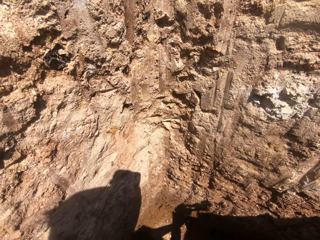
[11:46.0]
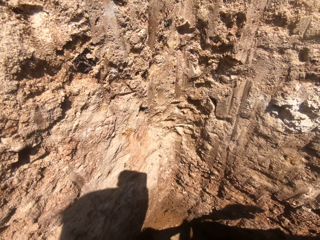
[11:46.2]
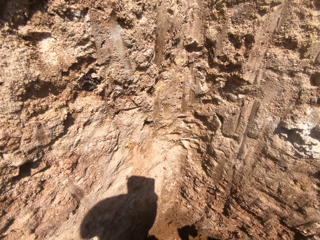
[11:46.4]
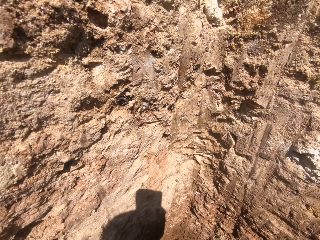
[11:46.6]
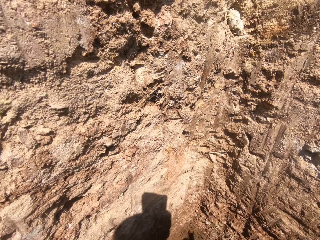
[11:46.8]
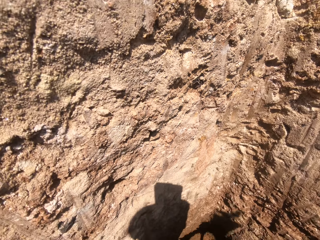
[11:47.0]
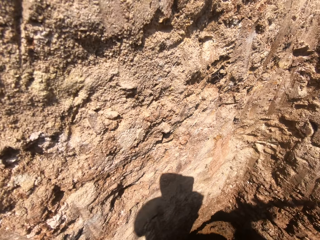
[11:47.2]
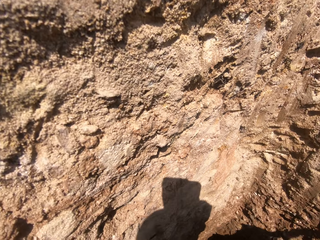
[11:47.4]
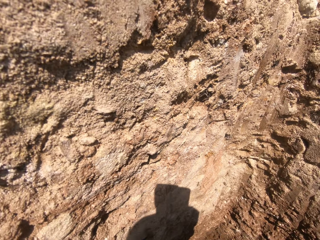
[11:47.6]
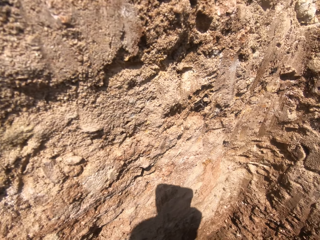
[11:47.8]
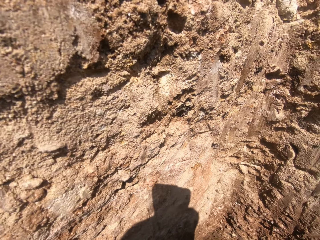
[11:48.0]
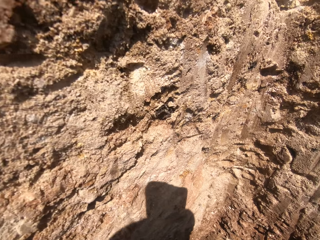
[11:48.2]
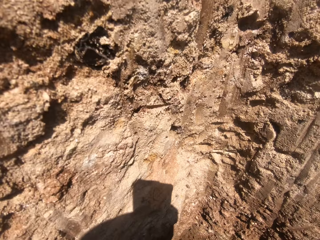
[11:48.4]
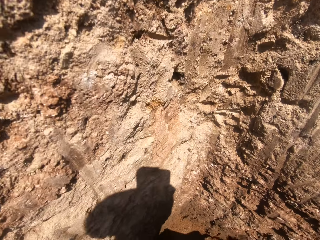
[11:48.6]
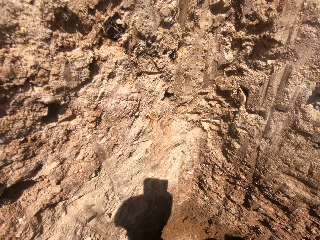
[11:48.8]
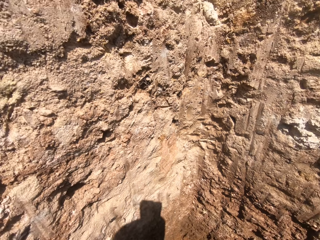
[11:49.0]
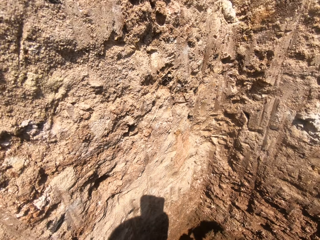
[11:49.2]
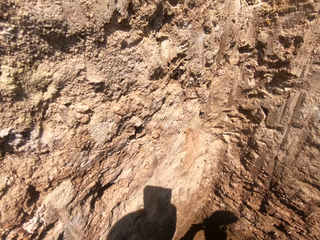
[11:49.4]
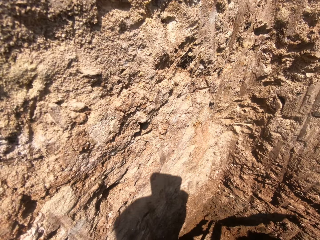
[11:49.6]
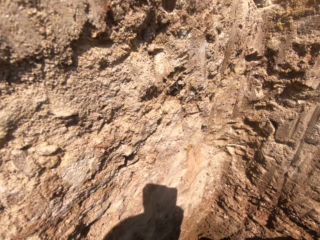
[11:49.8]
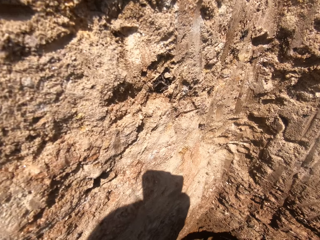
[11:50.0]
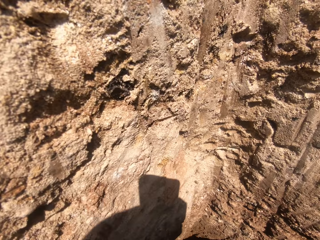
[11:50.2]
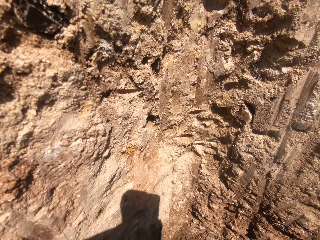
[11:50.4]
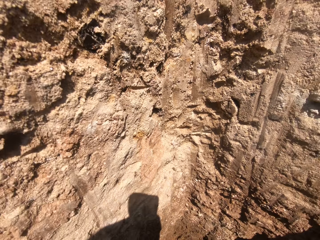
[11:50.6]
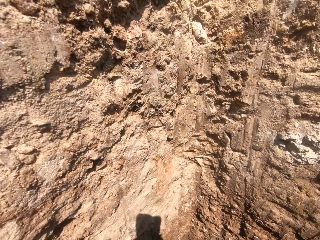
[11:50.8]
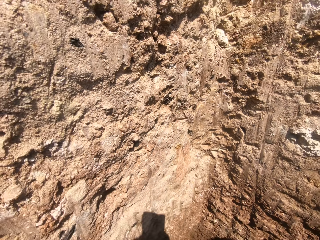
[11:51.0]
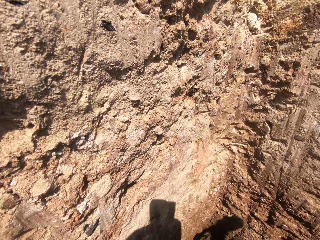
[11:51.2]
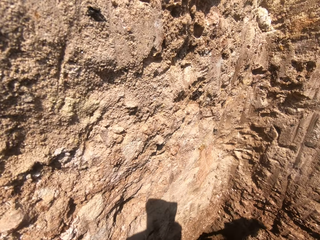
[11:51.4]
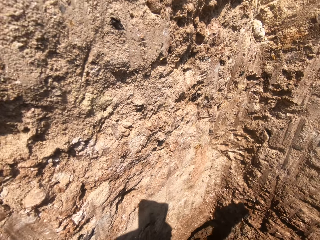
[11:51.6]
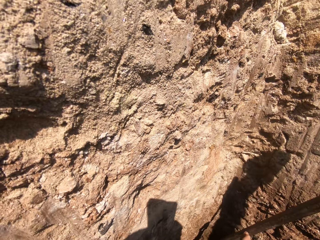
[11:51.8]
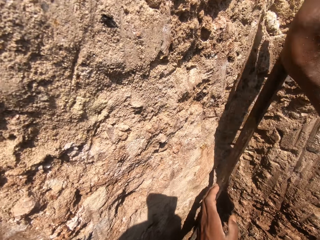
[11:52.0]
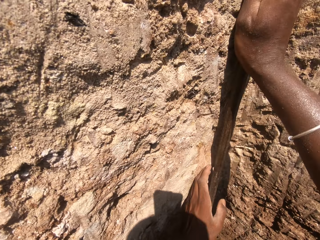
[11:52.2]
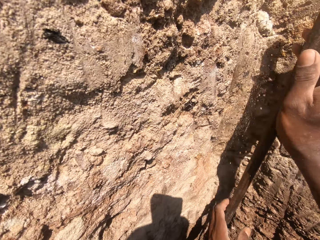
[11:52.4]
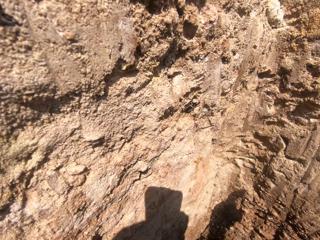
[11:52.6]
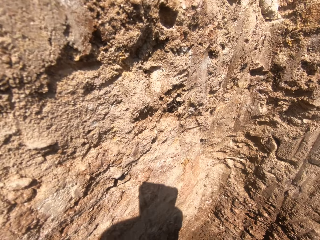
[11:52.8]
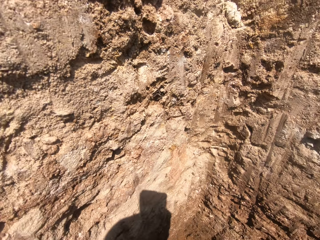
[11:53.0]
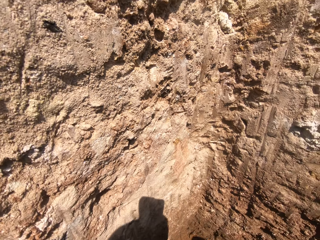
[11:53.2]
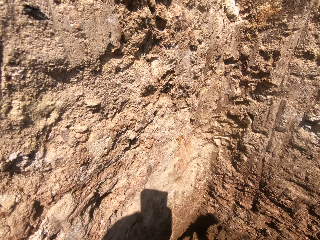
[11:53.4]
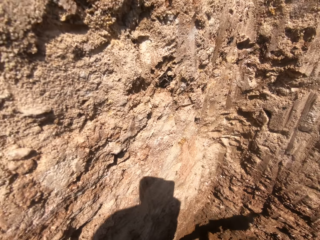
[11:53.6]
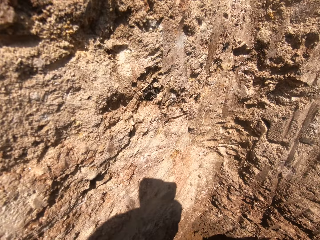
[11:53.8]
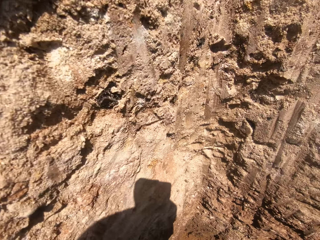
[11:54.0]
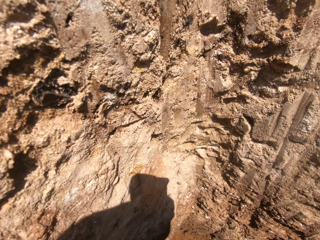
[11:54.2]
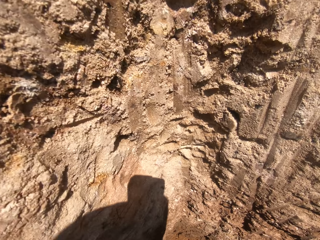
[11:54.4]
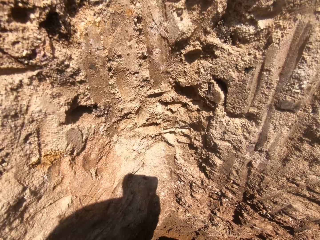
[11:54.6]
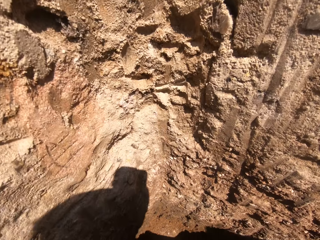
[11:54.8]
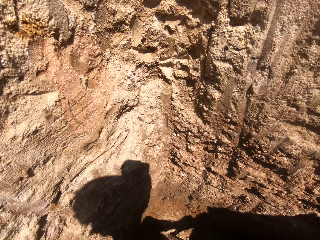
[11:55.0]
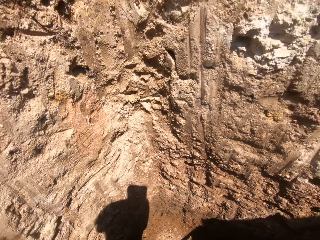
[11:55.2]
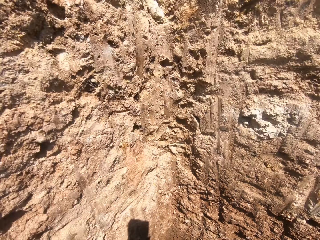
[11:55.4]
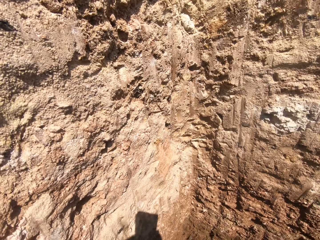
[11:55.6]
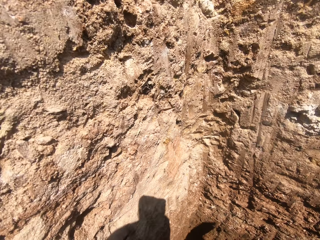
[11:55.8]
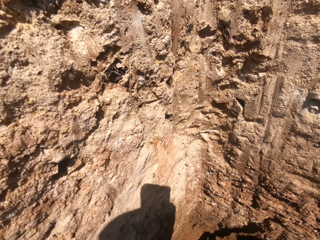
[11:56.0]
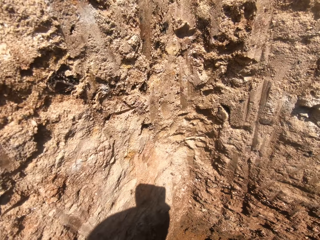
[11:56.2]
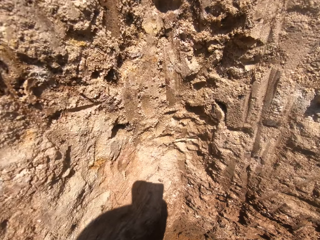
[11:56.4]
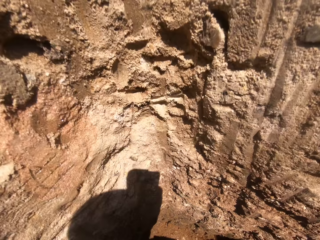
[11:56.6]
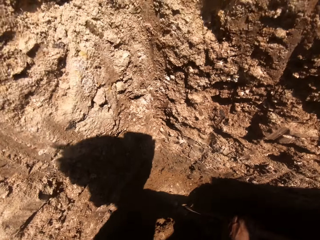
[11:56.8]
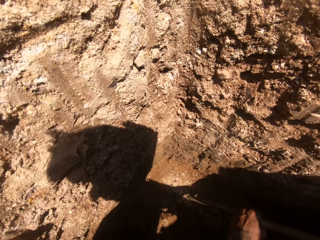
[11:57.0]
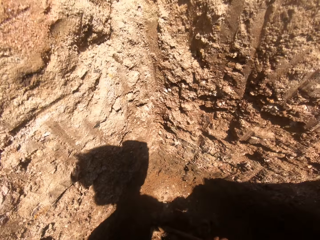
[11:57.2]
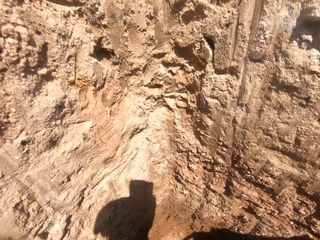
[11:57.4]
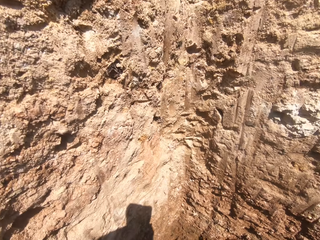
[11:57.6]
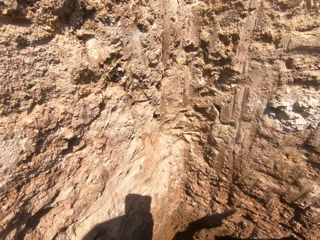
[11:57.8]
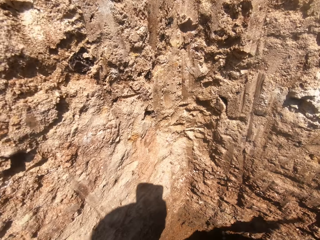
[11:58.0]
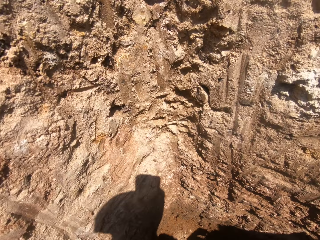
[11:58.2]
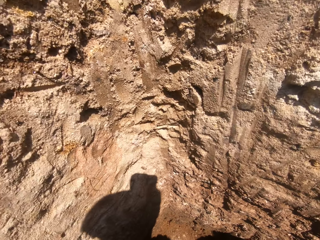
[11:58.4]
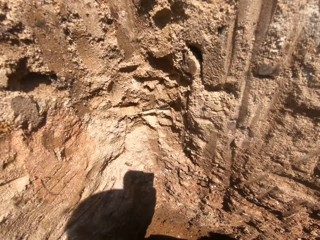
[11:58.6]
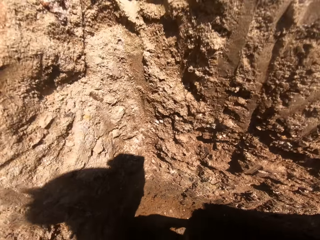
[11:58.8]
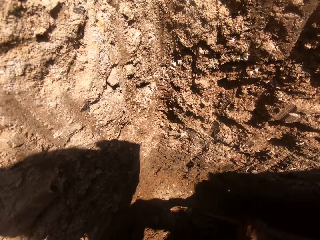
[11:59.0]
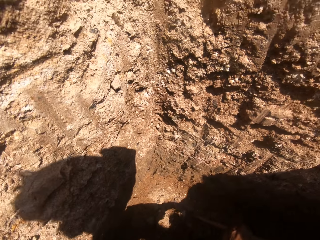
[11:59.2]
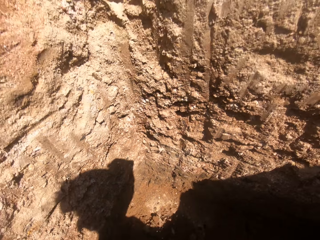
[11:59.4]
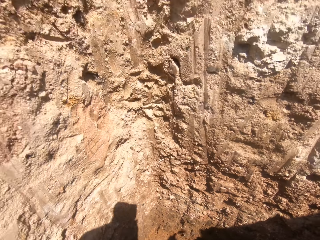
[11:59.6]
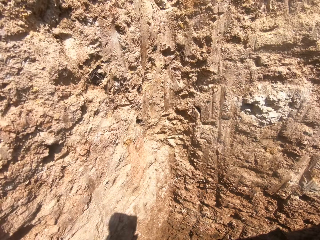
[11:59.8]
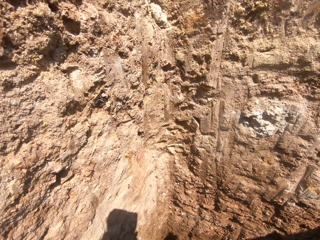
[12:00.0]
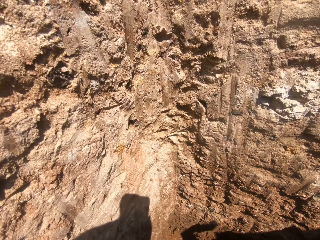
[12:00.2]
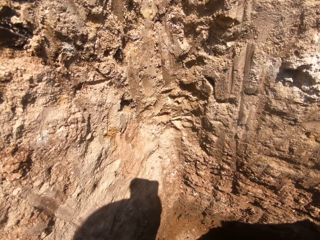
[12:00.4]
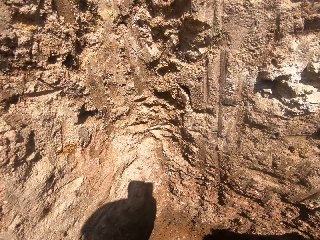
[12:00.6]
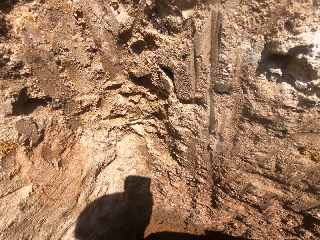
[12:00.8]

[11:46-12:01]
The camera wearer looks down. They dig with something with both hands.

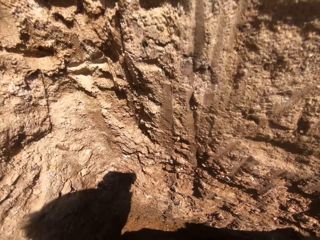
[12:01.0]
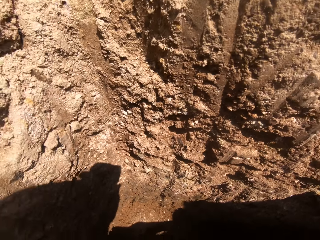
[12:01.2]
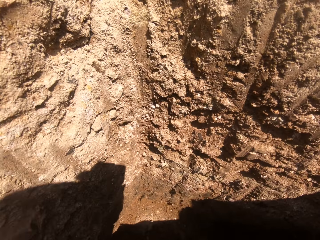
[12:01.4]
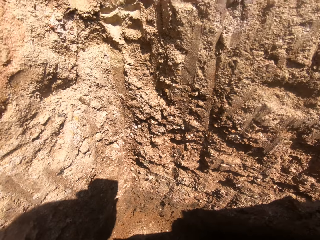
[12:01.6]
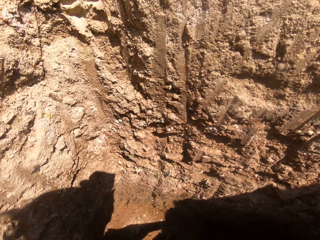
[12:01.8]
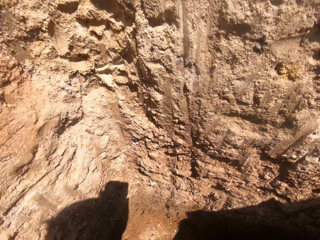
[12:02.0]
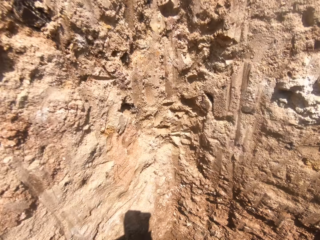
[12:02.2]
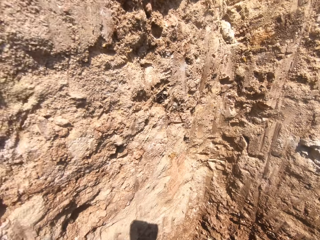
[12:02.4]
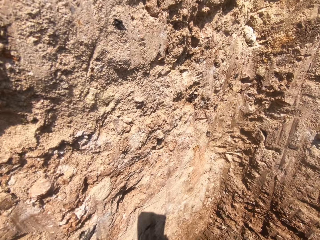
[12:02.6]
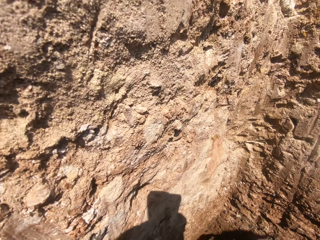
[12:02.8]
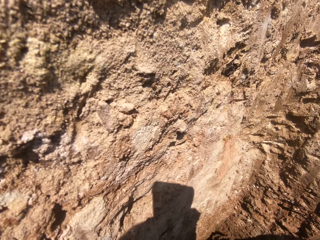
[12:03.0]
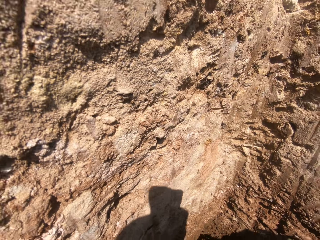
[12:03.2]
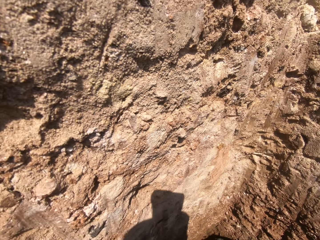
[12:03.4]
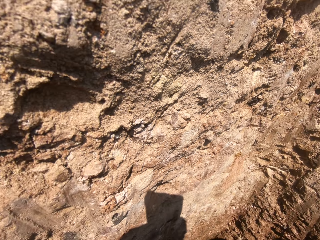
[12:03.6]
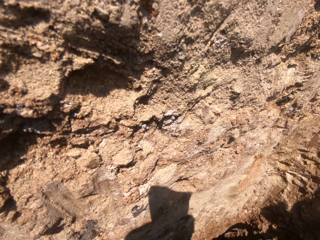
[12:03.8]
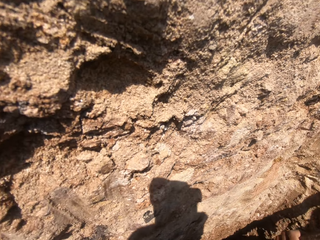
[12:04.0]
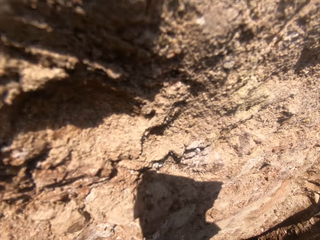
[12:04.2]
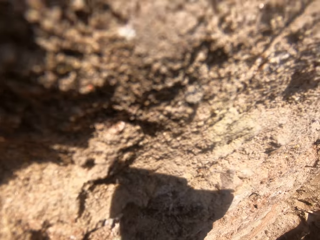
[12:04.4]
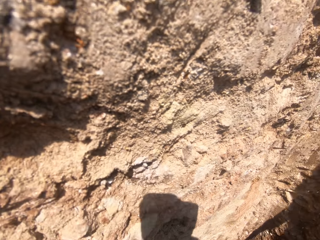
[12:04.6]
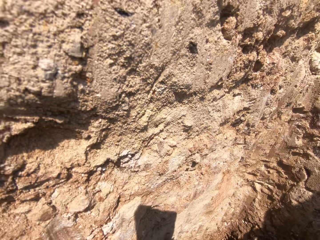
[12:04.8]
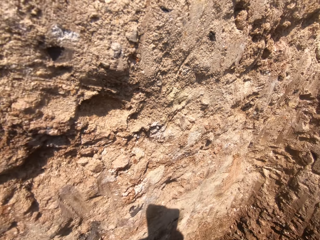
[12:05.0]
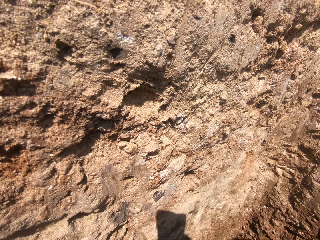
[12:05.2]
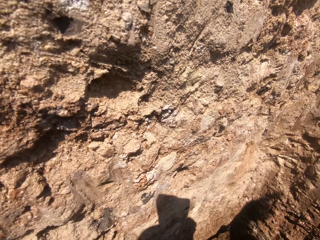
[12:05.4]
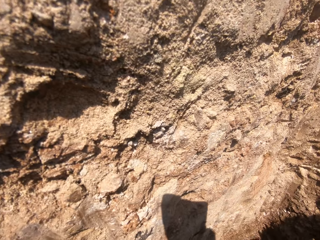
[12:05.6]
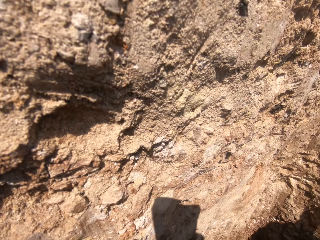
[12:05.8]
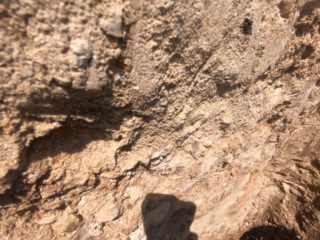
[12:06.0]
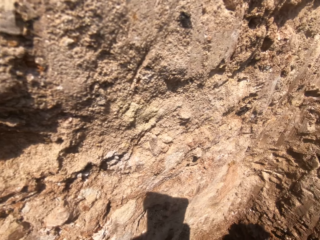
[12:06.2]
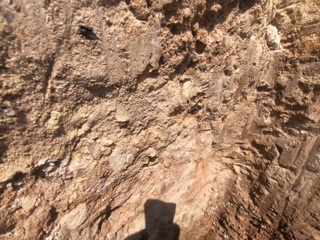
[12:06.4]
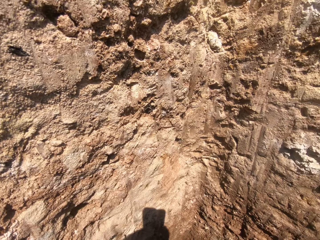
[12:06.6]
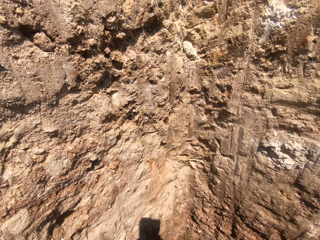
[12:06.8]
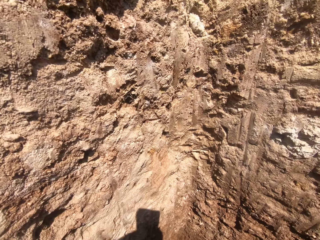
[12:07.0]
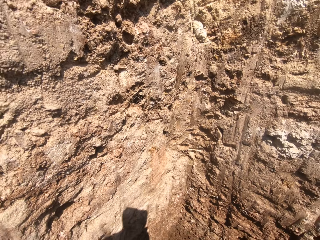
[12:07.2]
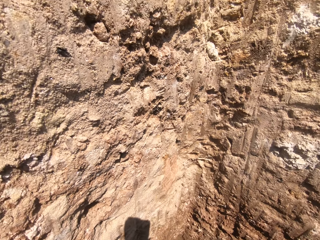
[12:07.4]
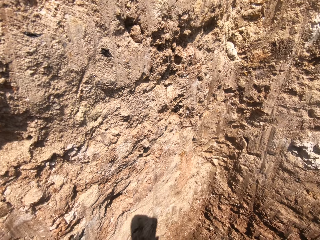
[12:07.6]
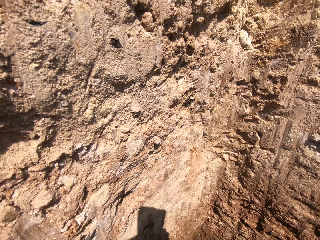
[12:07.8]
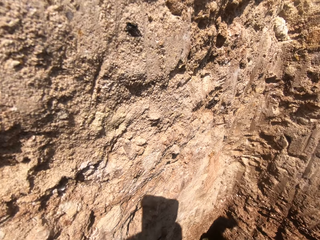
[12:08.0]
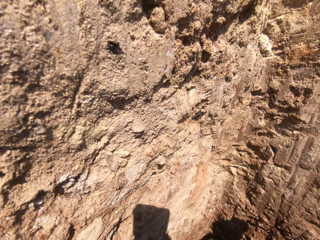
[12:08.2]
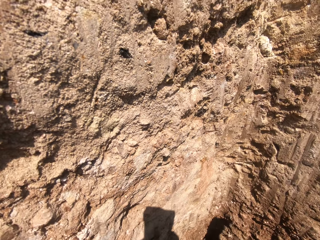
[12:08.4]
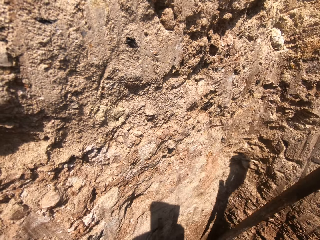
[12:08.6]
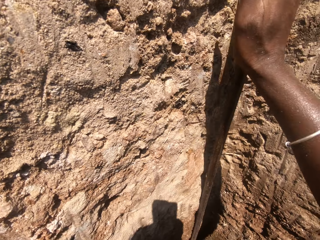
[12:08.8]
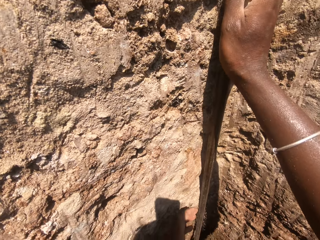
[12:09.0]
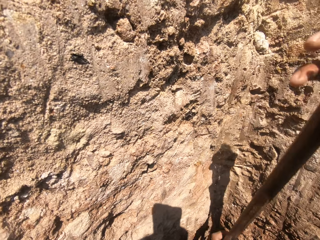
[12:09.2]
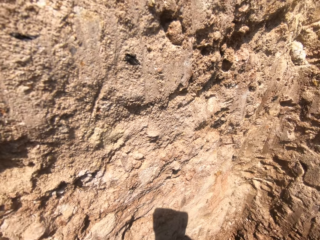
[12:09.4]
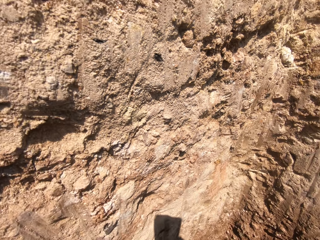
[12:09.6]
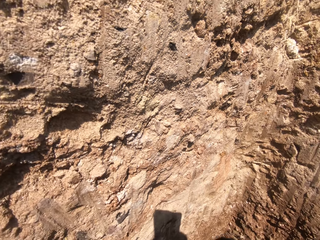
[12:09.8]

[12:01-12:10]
The camera wearer looks down.
